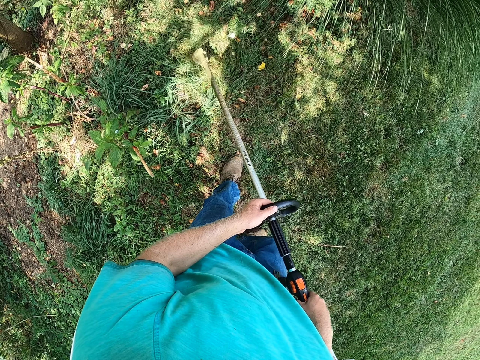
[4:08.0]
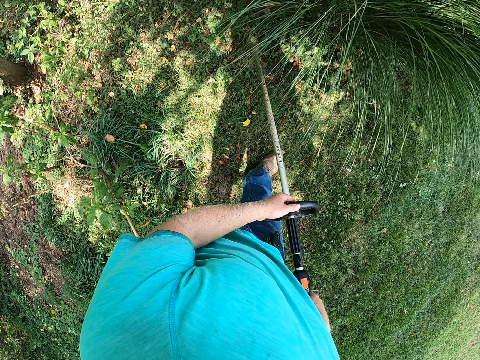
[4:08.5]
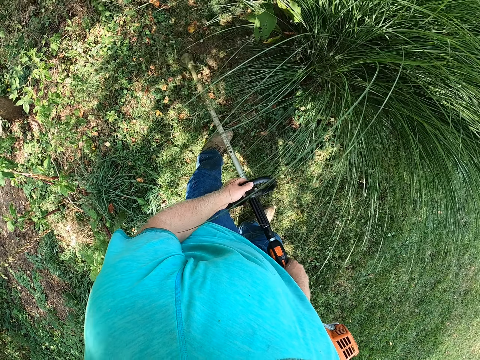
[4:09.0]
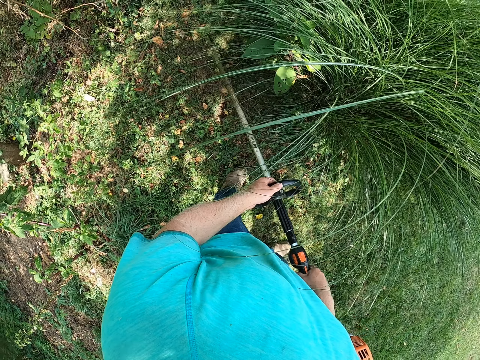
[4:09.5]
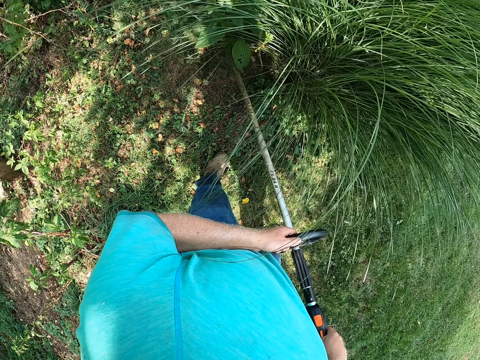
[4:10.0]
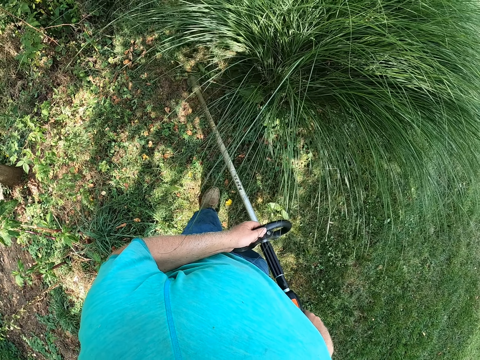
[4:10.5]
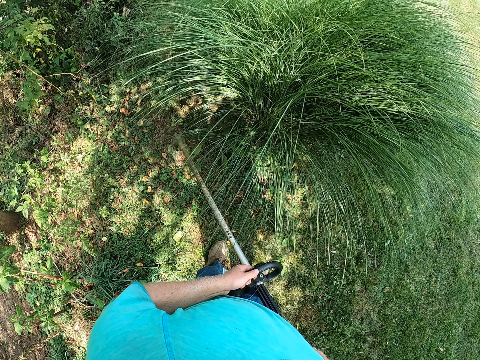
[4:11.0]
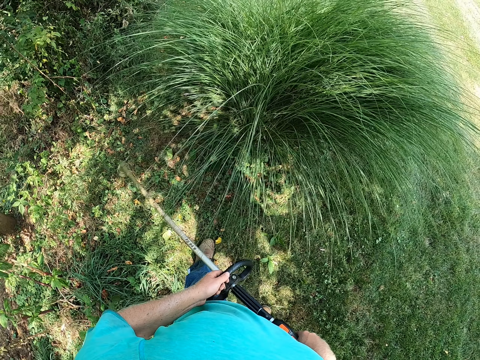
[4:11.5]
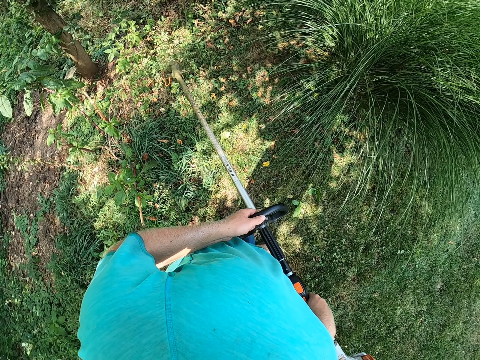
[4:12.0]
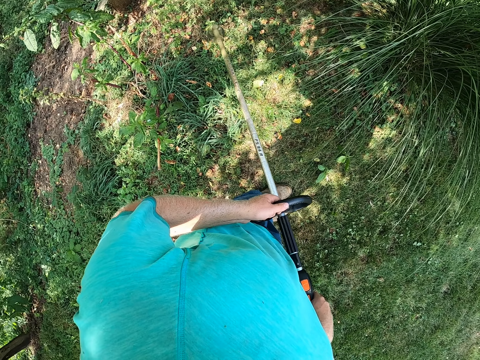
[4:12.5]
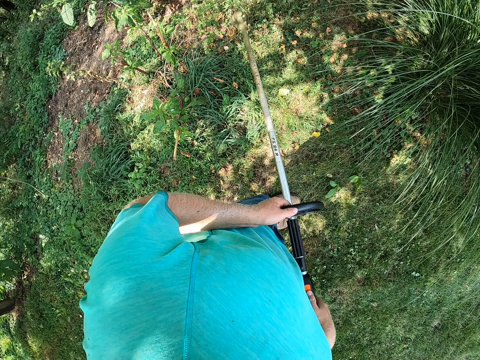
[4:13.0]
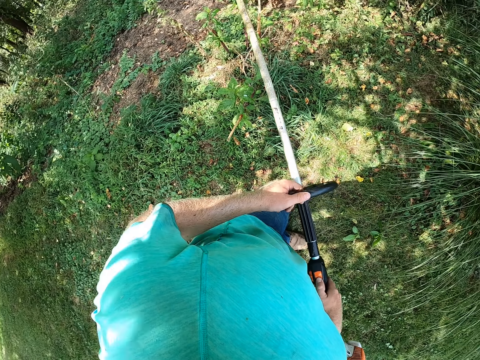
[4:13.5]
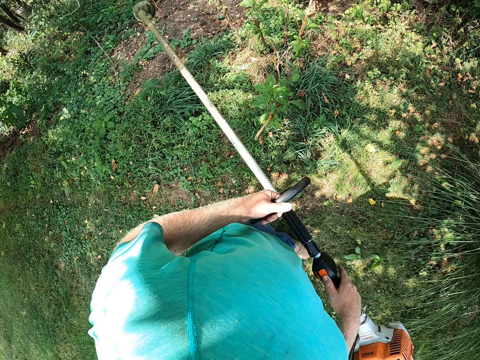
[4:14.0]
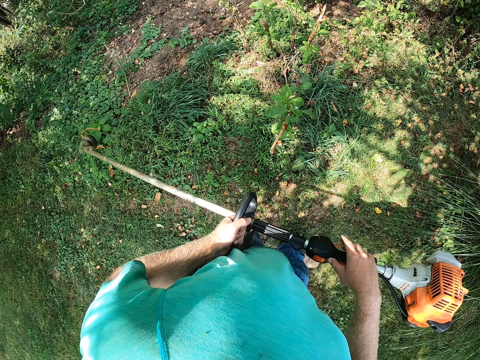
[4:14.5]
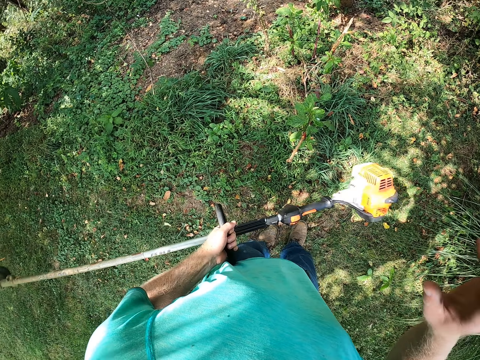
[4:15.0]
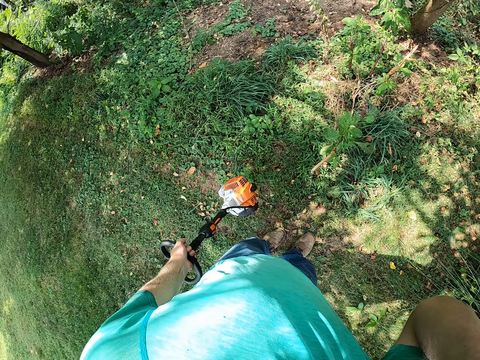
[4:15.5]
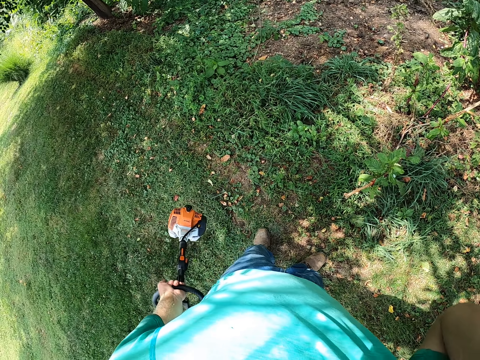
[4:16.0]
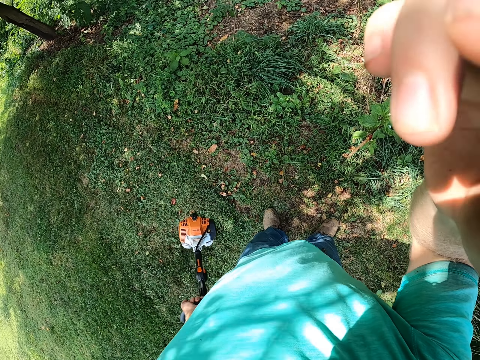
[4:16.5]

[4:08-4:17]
The camera wearer lifts the grass cutter. He holds the grass cutter in his left hand. He raises his right hand to his head.
